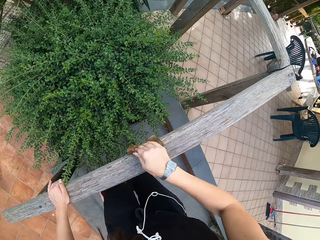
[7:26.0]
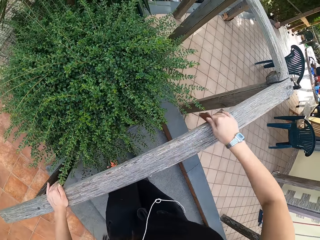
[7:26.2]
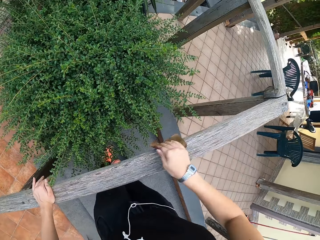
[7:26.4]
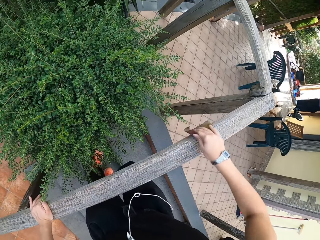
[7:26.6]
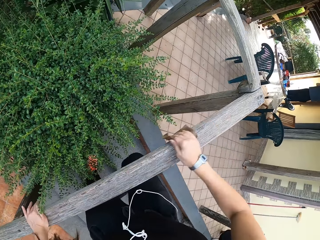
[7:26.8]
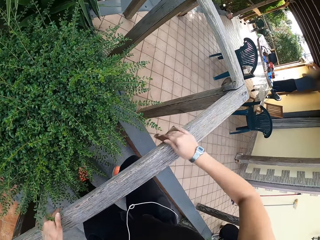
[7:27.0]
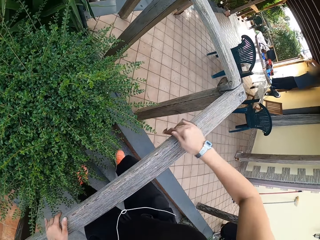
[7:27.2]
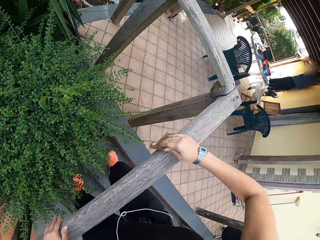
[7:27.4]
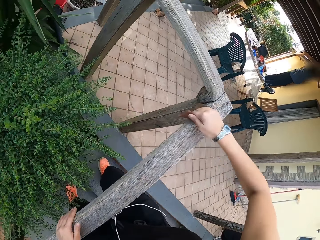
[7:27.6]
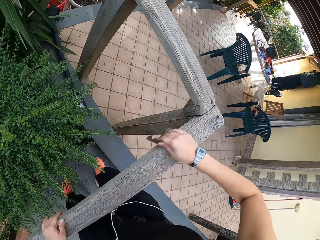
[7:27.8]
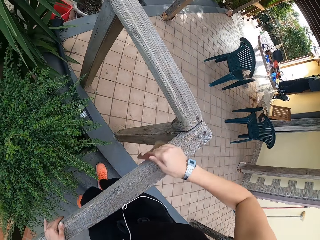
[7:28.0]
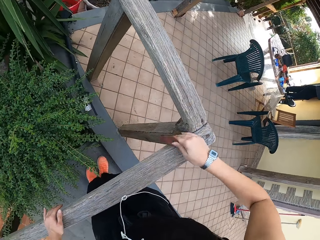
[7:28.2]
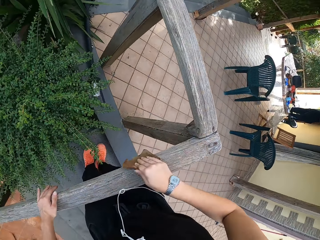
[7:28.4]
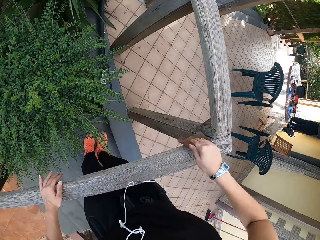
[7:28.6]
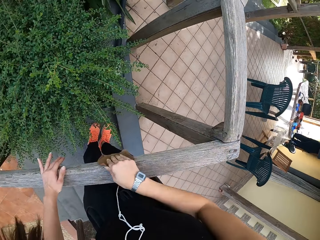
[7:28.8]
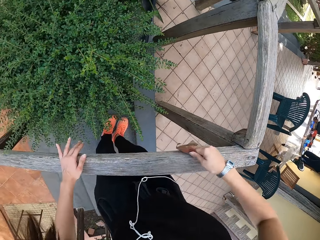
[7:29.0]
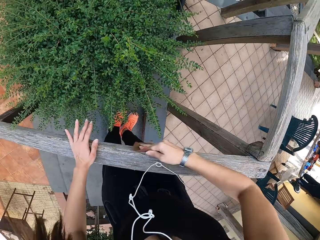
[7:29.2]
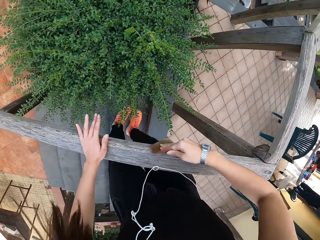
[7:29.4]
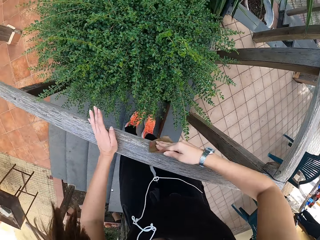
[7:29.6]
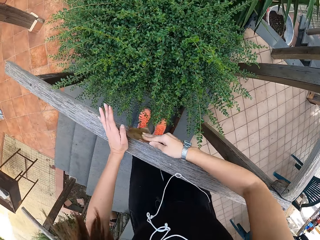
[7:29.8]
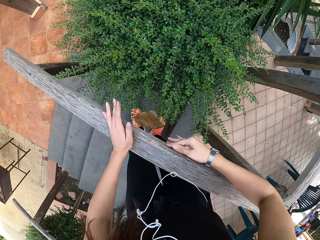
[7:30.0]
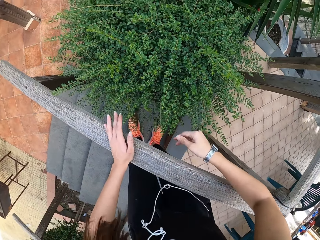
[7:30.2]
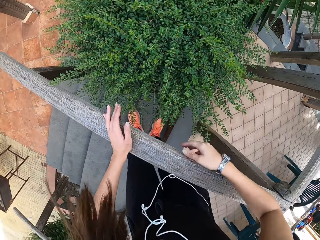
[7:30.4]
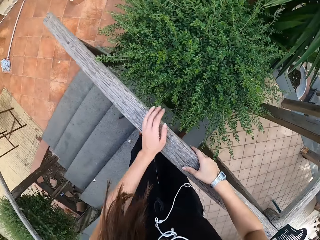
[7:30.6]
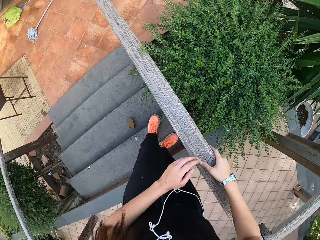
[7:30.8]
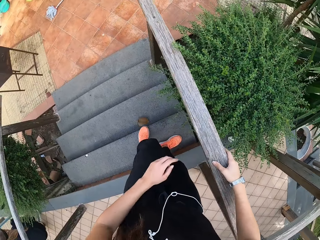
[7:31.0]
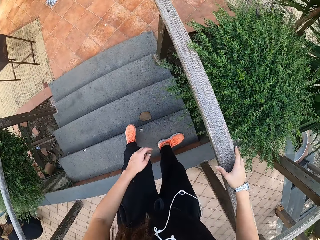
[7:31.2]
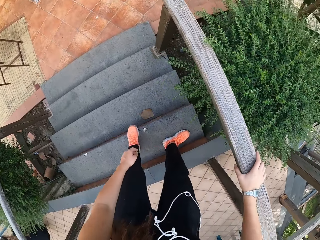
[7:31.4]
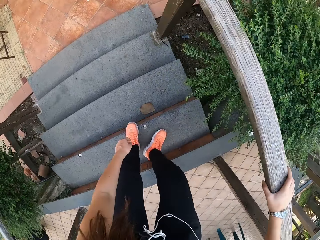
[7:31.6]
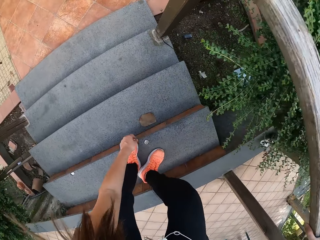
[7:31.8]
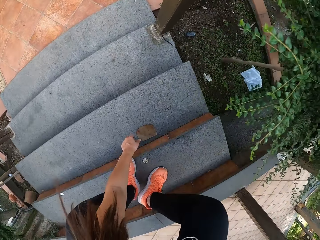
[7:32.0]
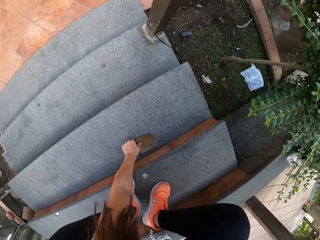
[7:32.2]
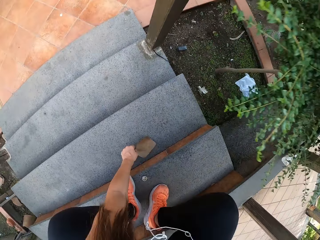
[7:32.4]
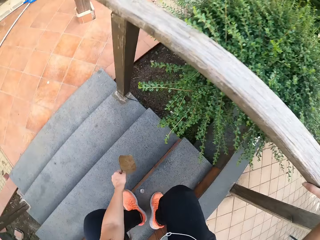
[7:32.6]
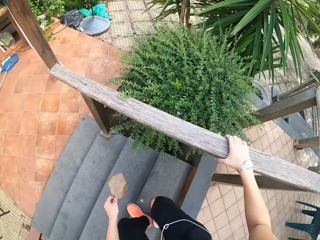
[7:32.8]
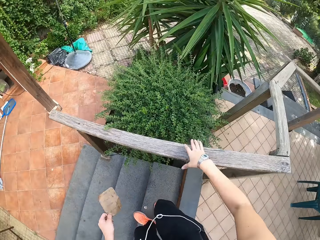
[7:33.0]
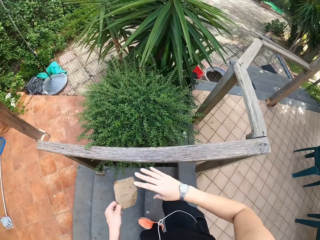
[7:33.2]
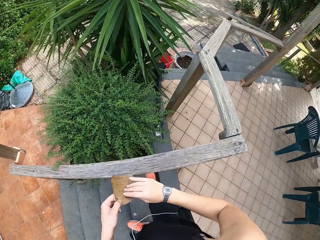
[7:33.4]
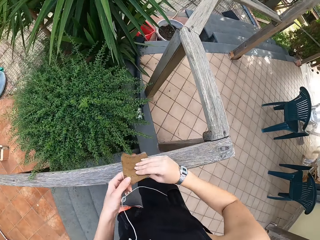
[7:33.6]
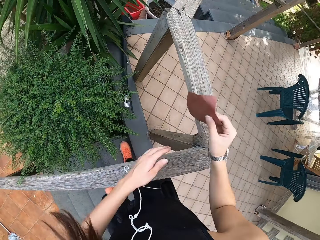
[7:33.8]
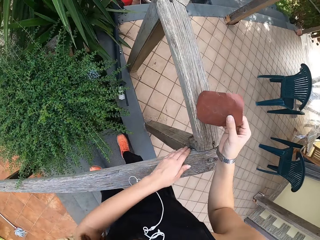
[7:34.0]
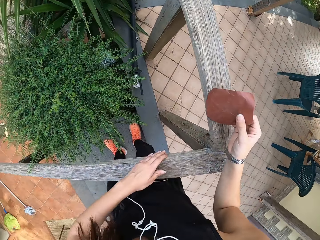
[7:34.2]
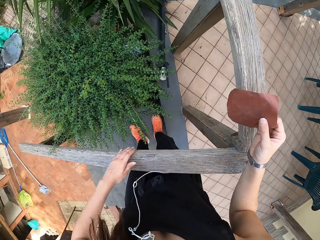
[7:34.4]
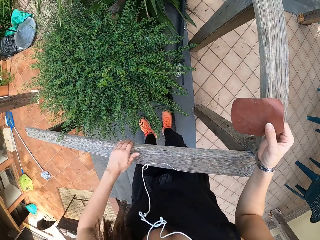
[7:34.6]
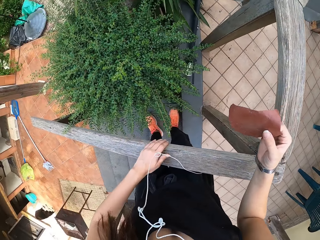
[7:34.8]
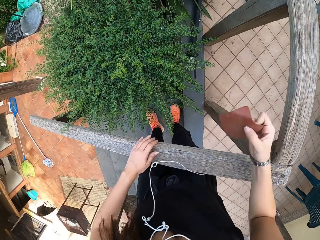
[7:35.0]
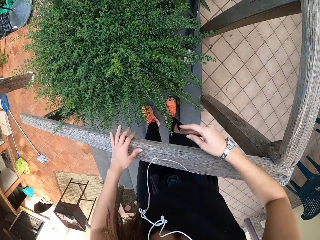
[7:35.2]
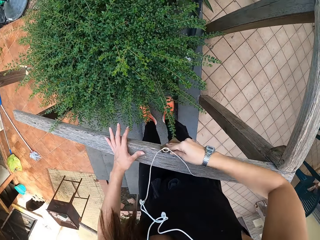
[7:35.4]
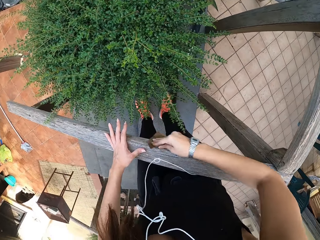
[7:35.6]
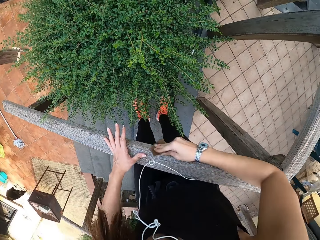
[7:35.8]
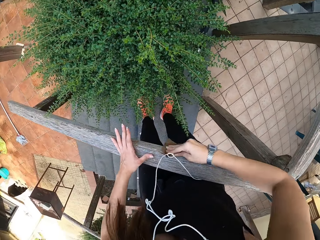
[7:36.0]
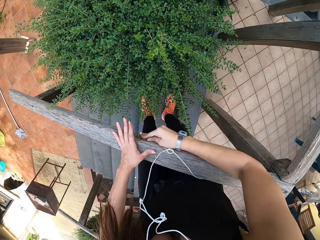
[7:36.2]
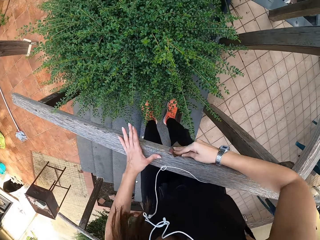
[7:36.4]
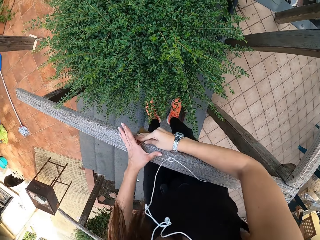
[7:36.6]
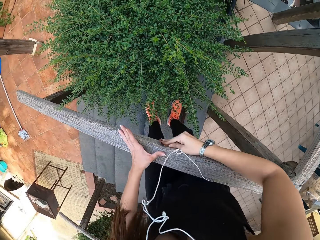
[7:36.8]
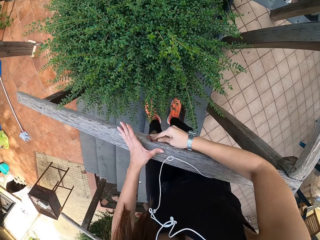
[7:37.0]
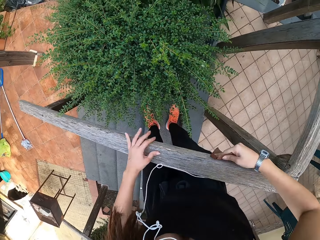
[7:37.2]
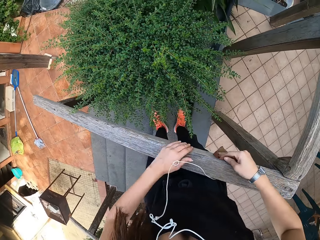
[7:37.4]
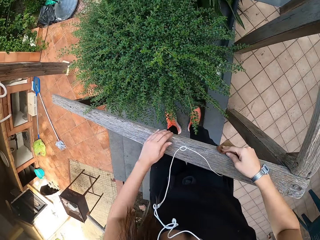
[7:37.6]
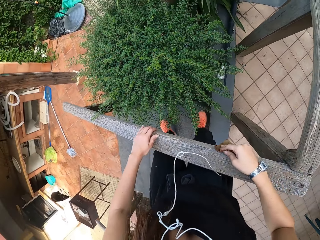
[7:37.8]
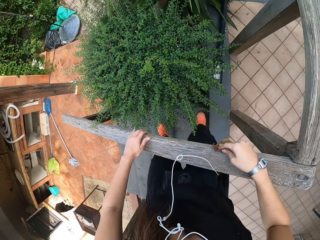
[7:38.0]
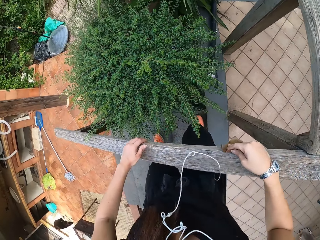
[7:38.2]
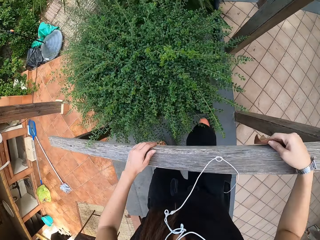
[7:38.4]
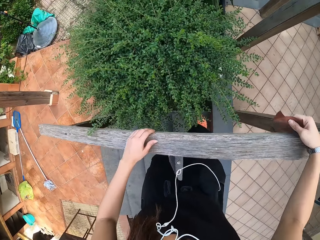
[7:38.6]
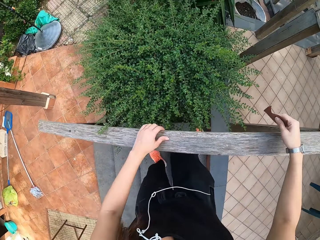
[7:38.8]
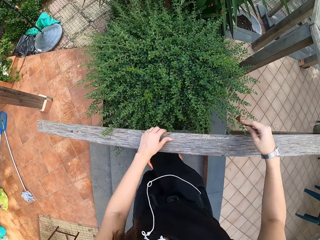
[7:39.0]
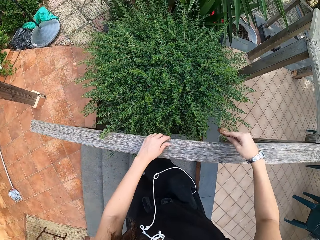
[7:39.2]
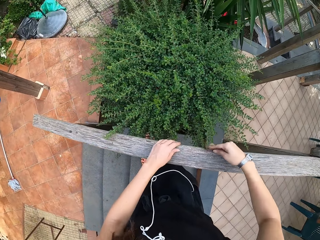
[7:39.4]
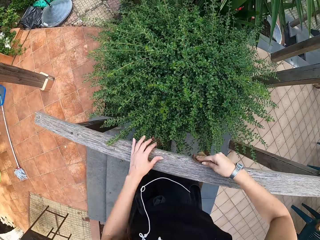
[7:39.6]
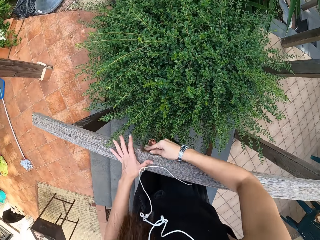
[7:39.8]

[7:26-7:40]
The camera wearer drops the sandpaper from her right hand. She picks up the sandpaper from the stairs with her left hand. She smoothens a wood with her hand. She smoothens the wood with the sandpaper.

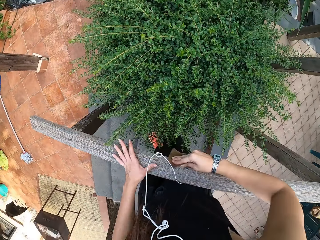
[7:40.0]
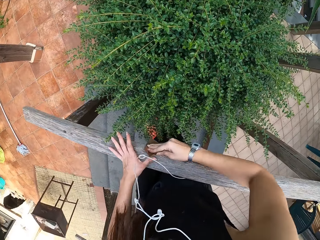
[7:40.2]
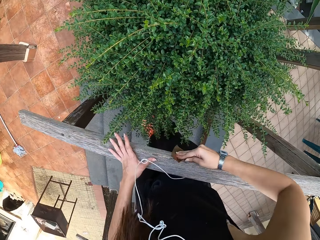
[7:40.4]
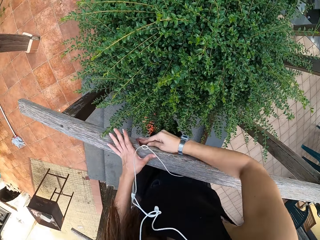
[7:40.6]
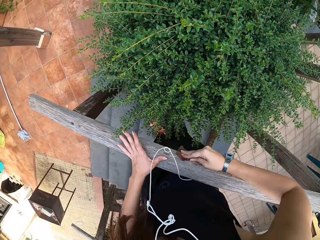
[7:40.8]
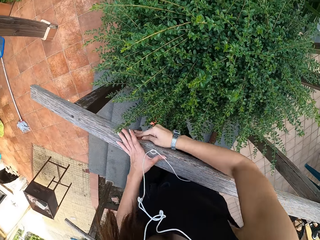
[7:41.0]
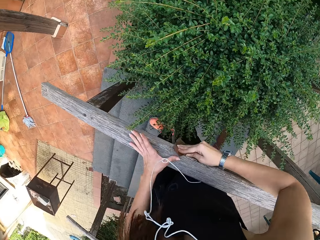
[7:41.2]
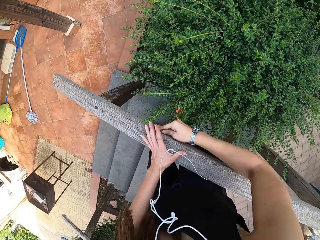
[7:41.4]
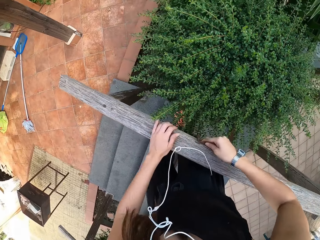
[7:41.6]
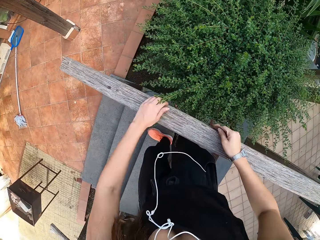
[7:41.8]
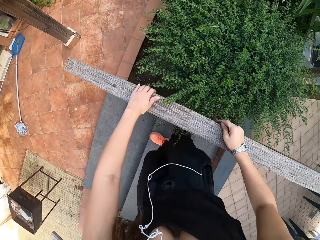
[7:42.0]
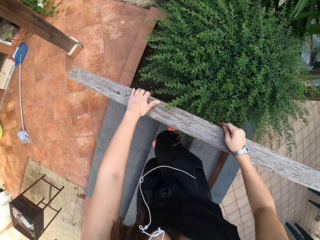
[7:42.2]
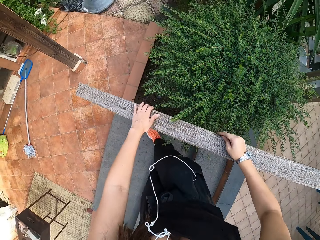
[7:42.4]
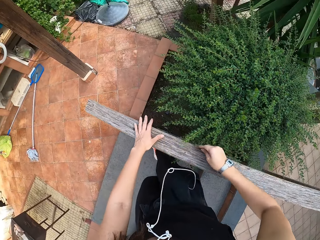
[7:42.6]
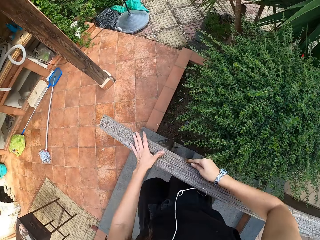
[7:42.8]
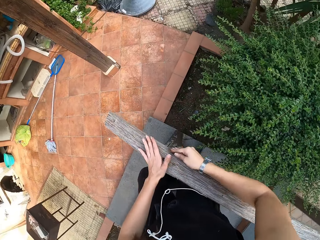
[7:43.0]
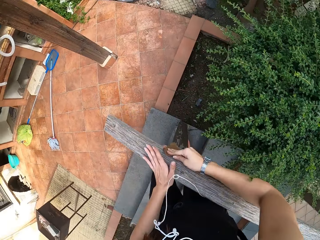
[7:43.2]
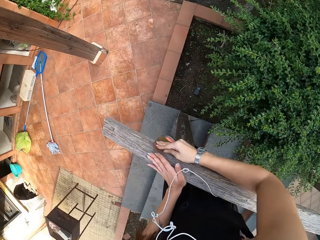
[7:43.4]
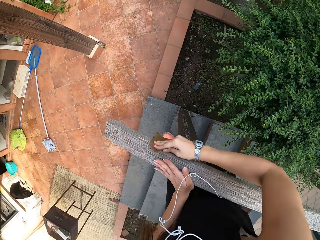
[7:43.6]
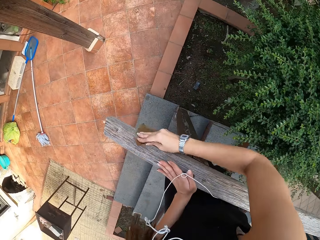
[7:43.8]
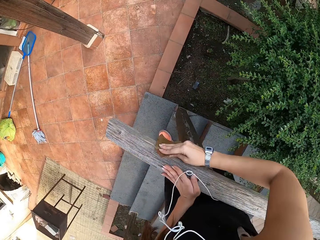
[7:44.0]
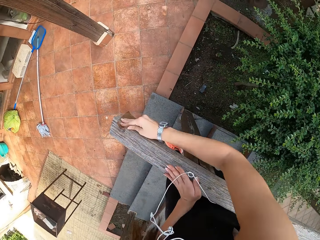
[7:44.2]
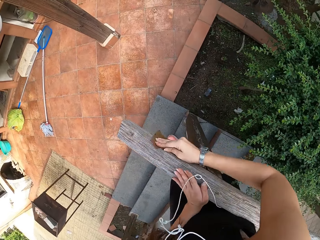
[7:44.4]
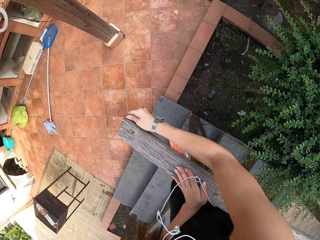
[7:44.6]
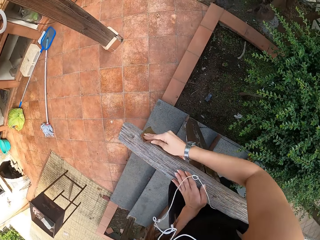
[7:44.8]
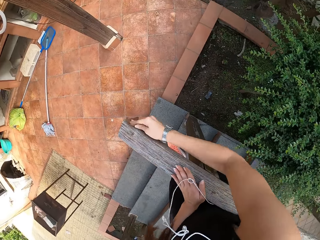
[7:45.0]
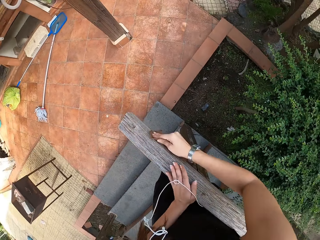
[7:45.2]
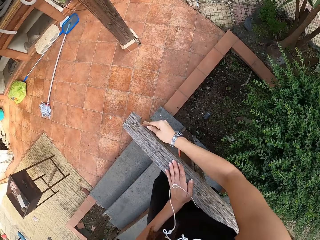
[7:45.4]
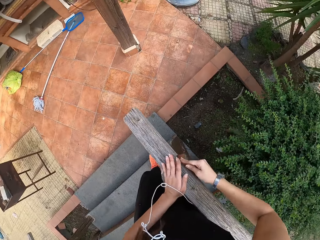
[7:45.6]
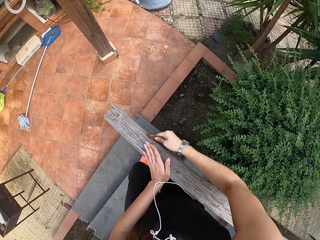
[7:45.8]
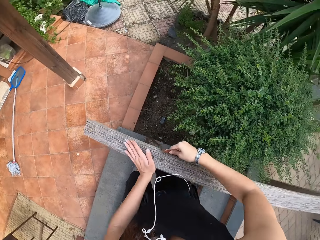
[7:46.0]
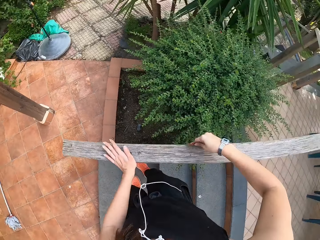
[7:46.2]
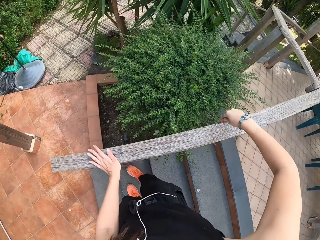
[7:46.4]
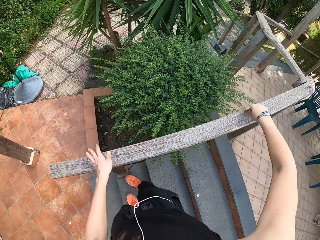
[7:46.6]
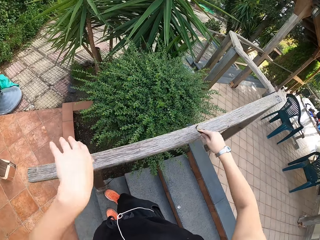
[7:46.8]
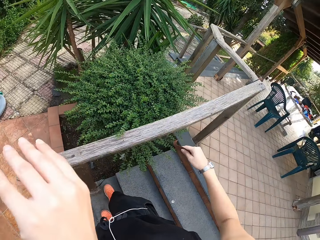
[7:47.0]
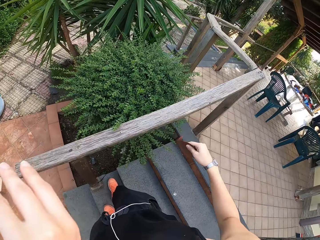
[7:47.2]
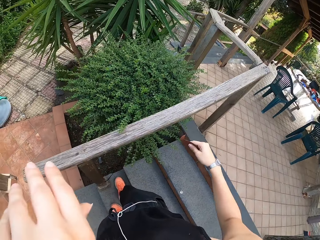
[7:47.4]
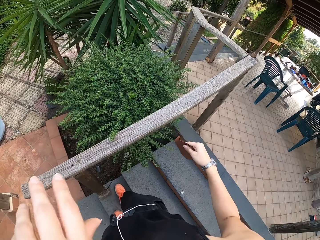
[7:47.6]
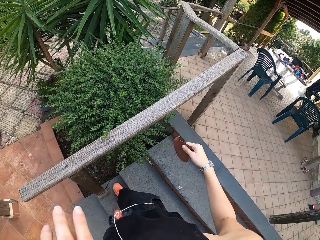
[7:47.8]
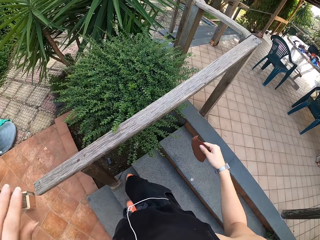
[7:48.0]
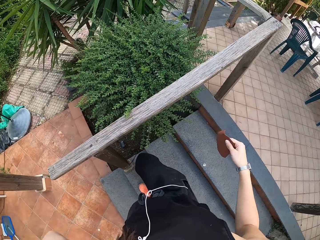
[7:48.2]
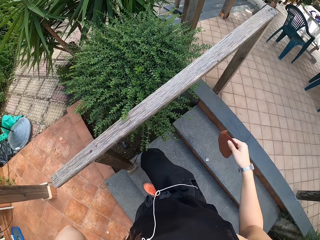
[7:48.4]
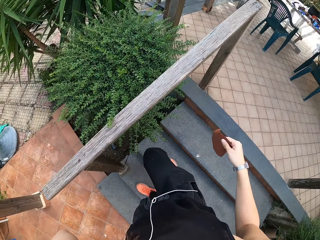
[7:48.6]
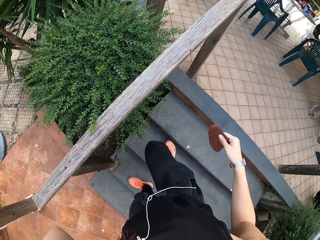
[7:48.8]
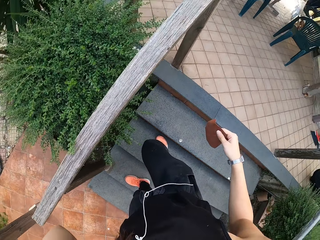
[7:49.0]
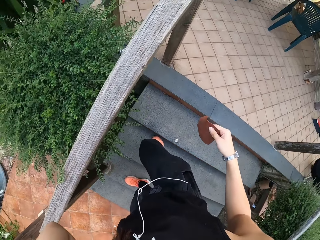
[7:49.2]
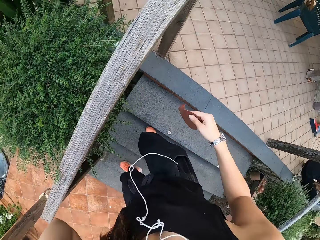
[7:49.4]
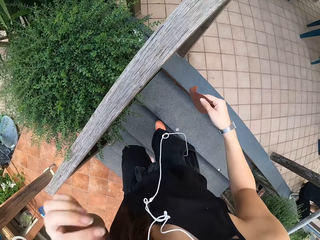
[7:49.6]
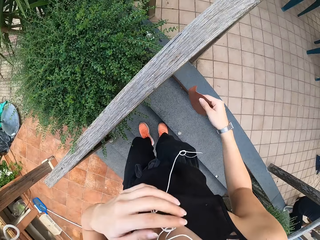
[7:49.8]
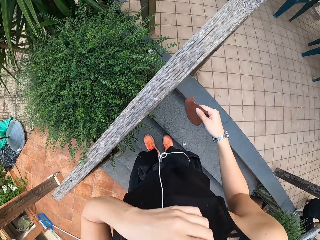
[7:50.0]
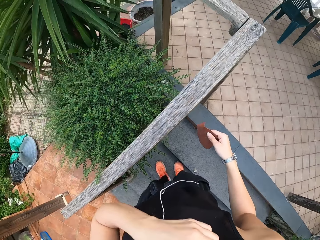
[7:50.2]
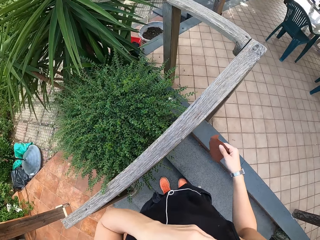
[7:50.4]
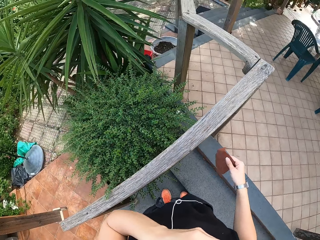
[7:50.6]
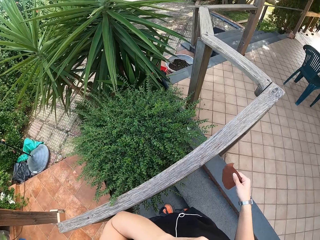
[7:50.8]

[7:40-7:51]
The camera wearer walks down the stairs. She touches her face.
